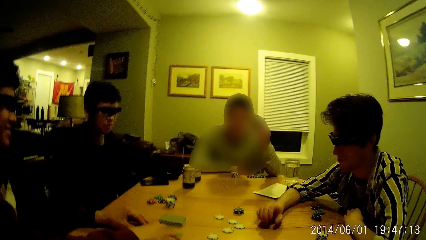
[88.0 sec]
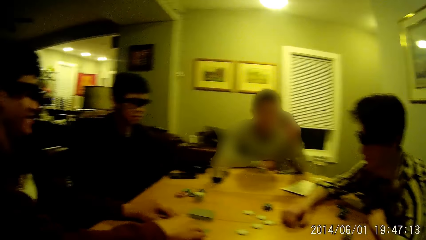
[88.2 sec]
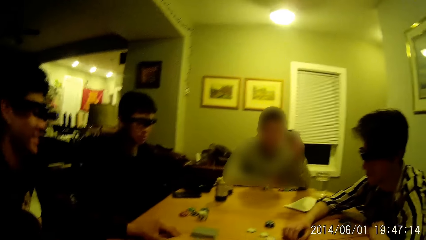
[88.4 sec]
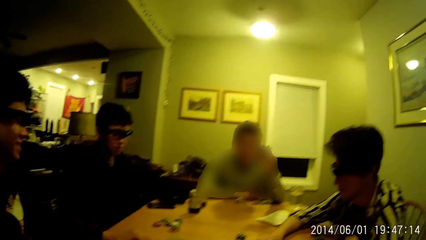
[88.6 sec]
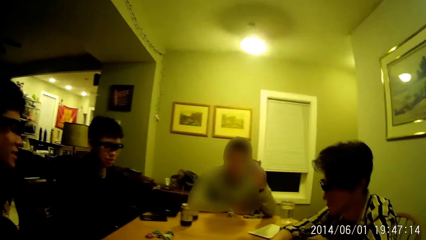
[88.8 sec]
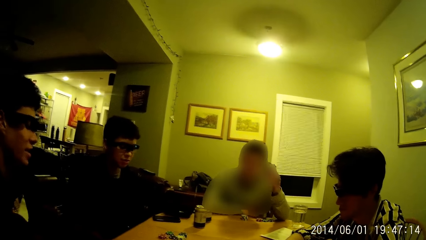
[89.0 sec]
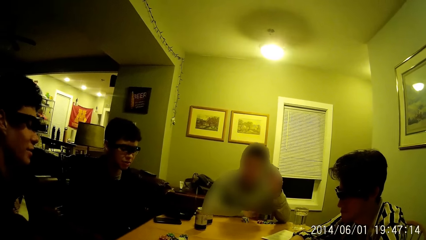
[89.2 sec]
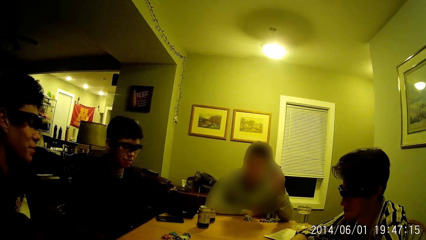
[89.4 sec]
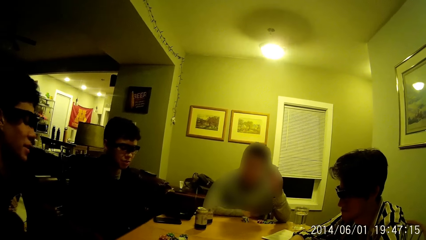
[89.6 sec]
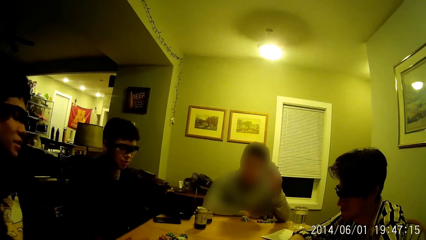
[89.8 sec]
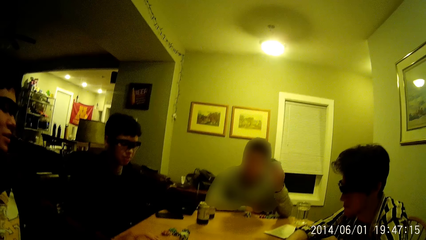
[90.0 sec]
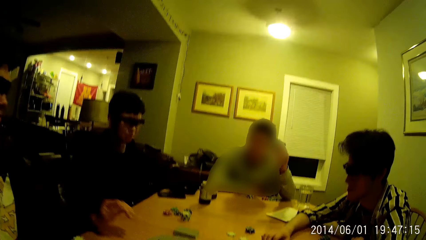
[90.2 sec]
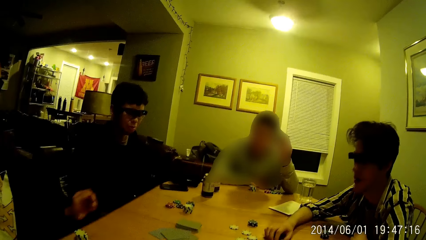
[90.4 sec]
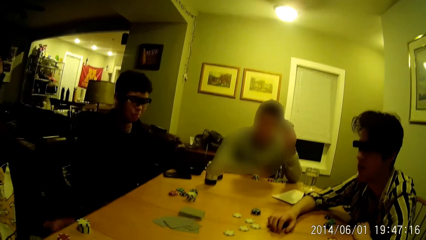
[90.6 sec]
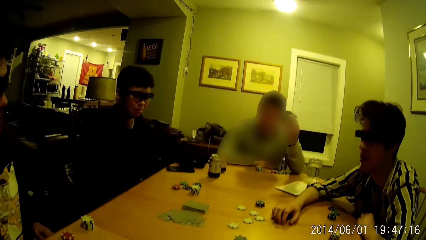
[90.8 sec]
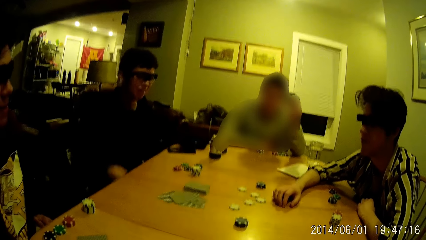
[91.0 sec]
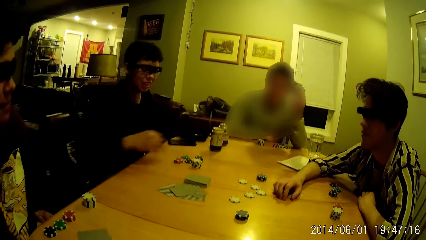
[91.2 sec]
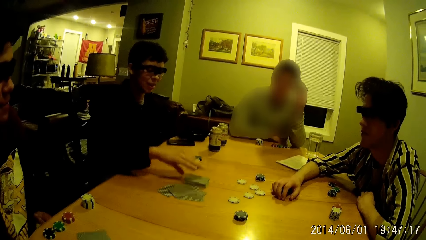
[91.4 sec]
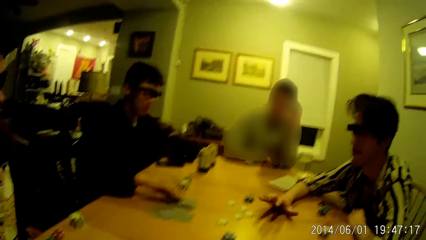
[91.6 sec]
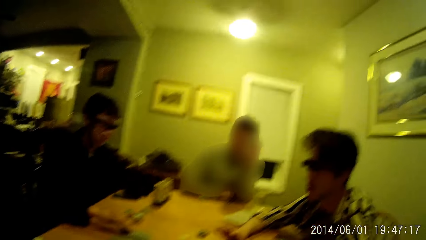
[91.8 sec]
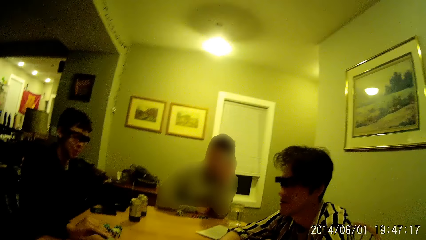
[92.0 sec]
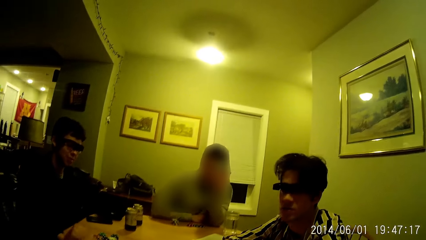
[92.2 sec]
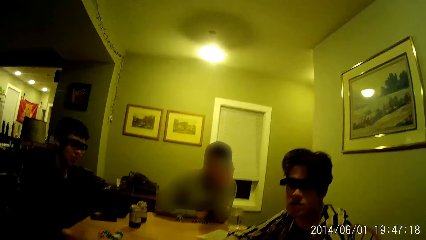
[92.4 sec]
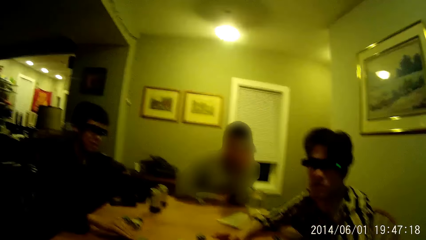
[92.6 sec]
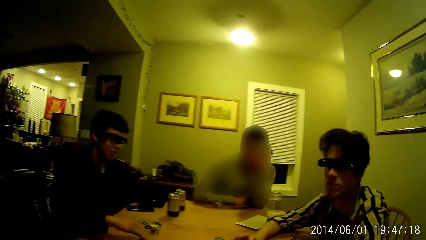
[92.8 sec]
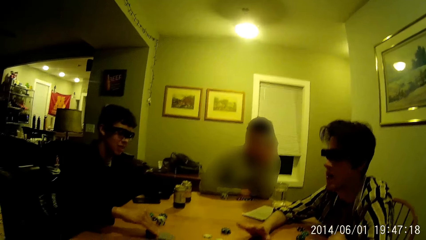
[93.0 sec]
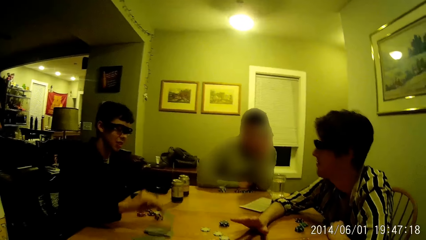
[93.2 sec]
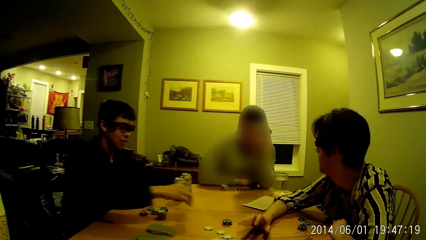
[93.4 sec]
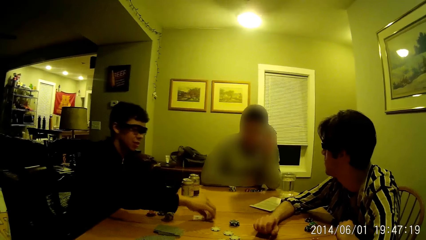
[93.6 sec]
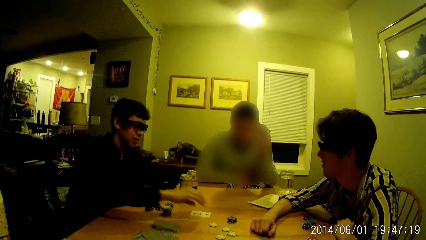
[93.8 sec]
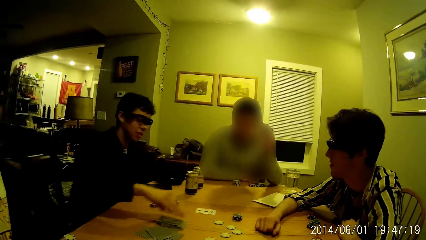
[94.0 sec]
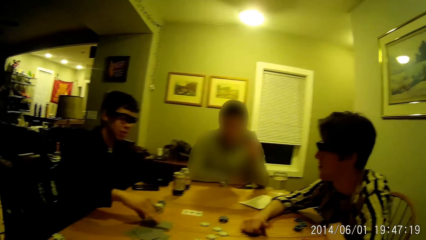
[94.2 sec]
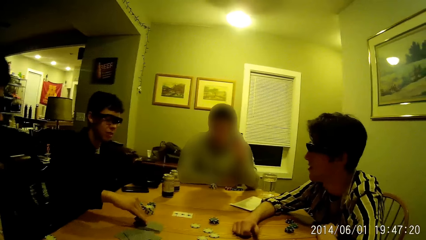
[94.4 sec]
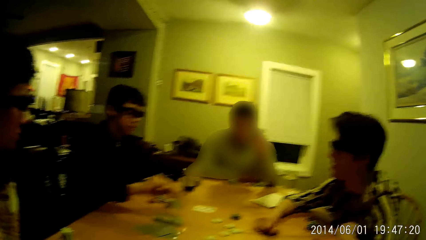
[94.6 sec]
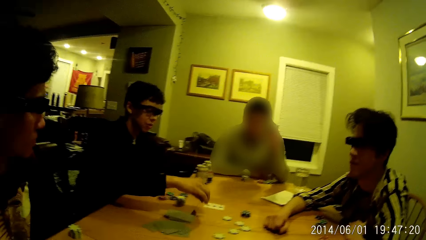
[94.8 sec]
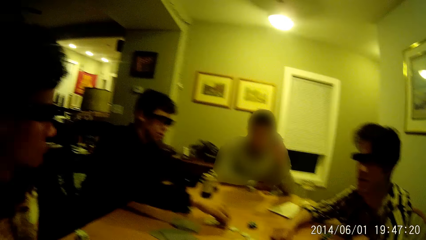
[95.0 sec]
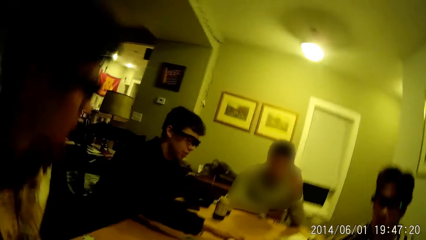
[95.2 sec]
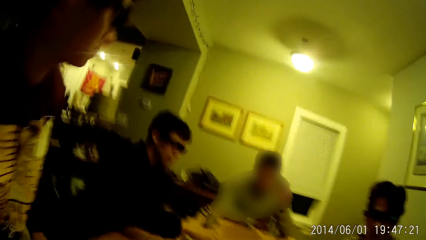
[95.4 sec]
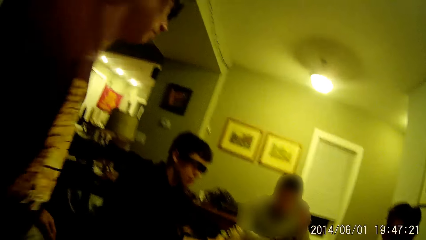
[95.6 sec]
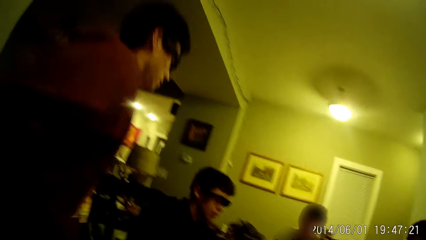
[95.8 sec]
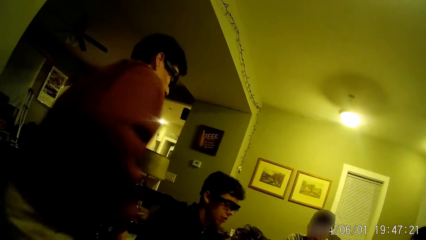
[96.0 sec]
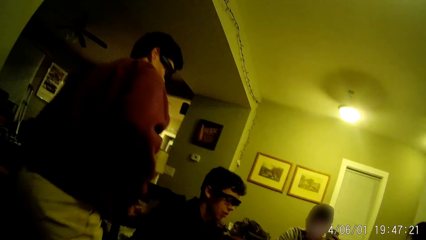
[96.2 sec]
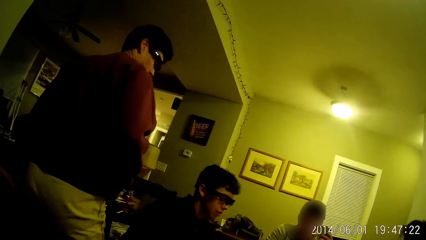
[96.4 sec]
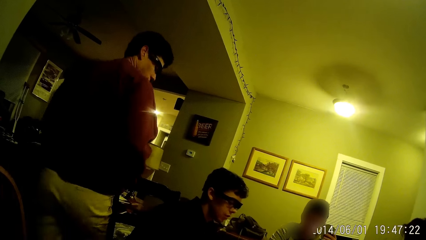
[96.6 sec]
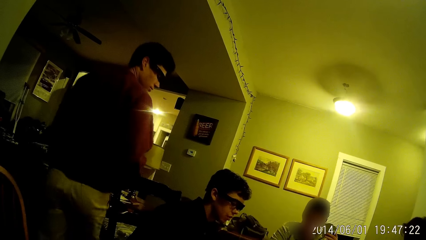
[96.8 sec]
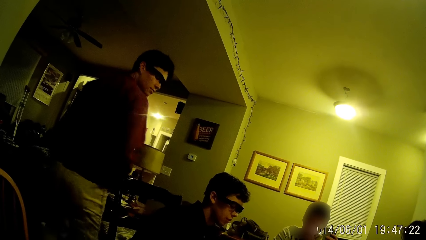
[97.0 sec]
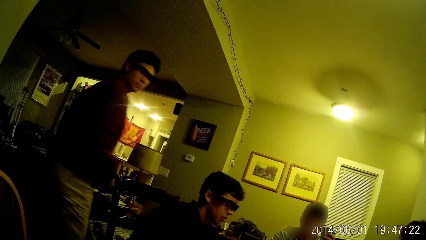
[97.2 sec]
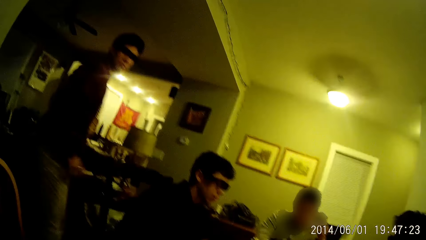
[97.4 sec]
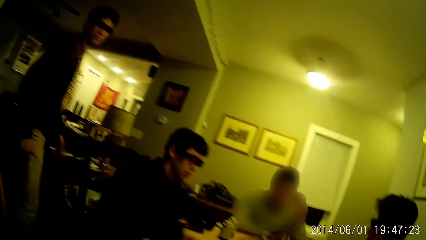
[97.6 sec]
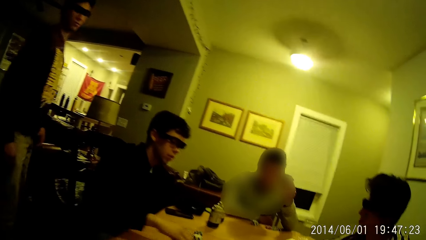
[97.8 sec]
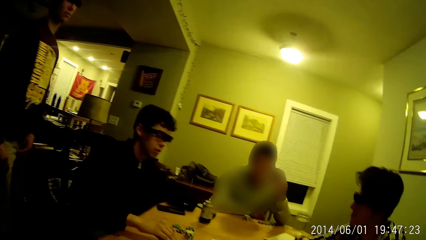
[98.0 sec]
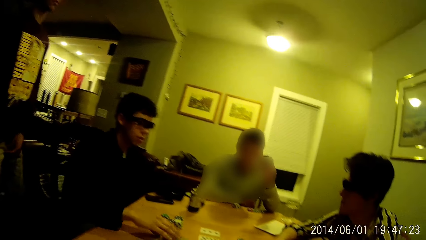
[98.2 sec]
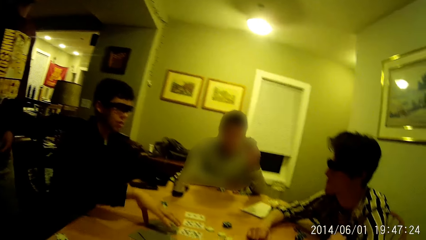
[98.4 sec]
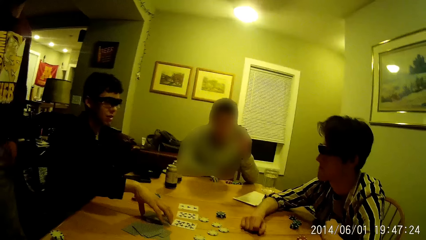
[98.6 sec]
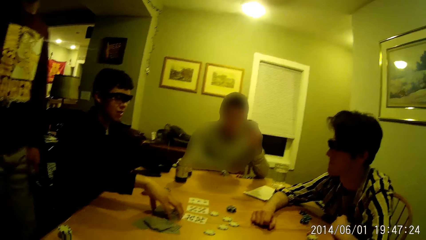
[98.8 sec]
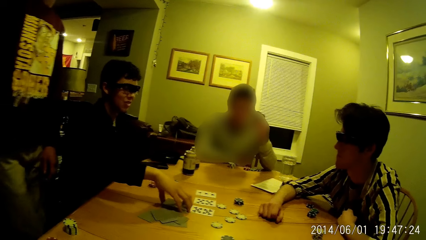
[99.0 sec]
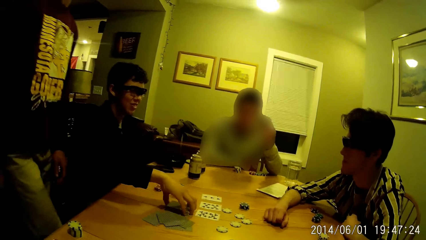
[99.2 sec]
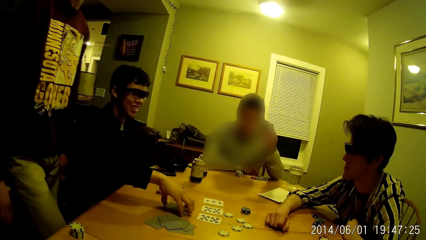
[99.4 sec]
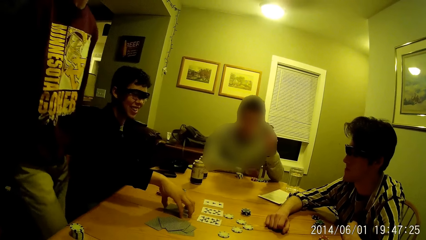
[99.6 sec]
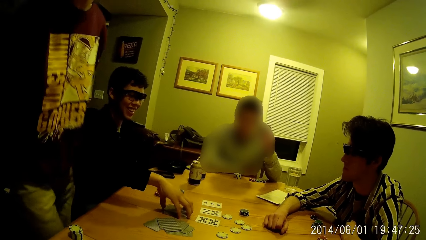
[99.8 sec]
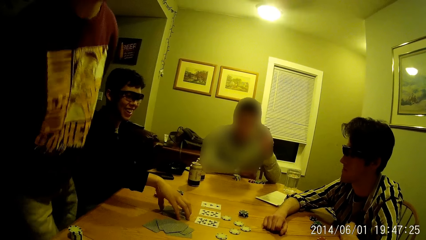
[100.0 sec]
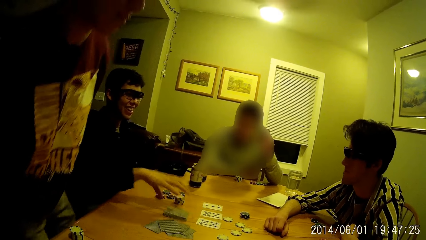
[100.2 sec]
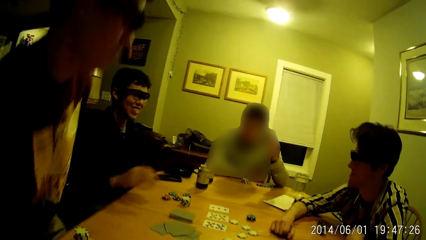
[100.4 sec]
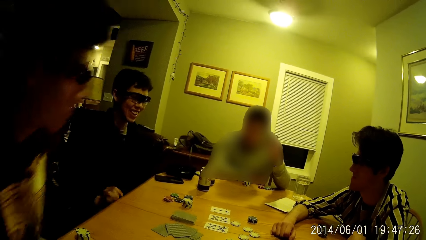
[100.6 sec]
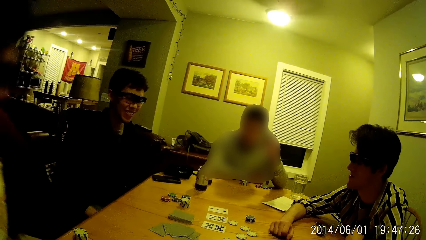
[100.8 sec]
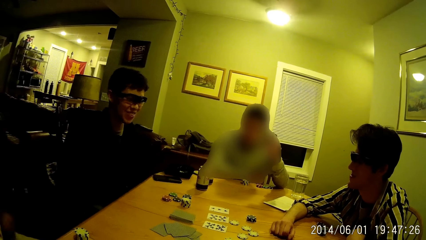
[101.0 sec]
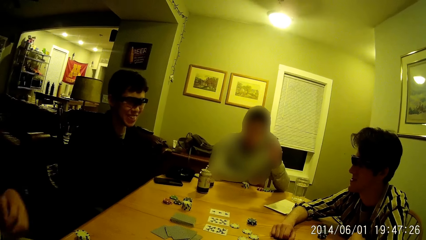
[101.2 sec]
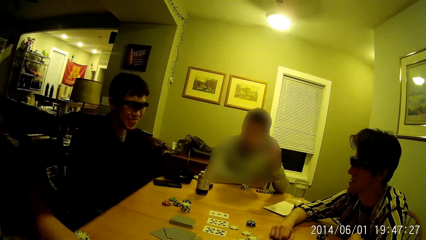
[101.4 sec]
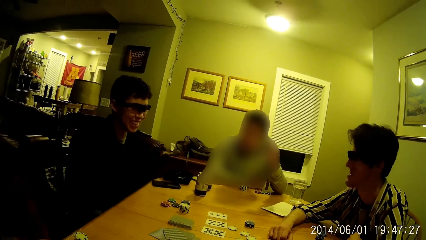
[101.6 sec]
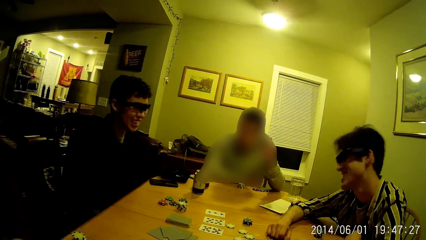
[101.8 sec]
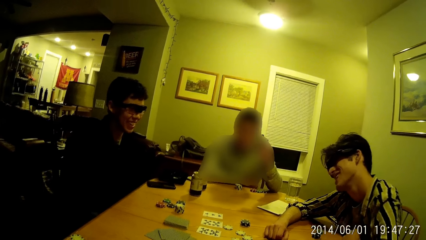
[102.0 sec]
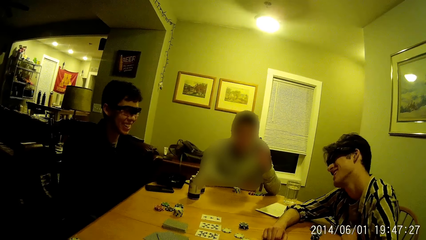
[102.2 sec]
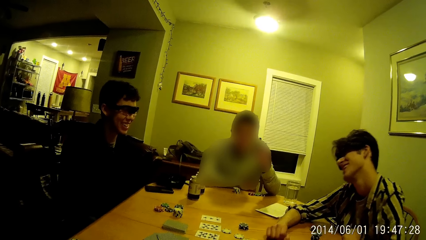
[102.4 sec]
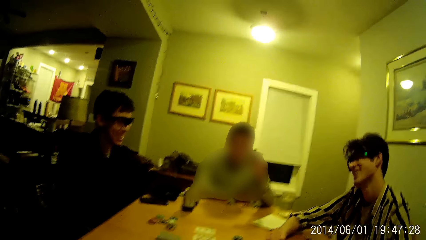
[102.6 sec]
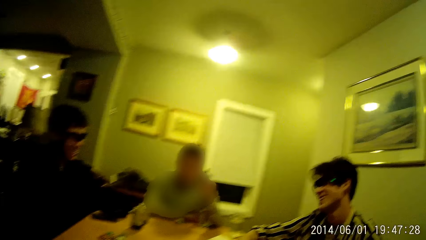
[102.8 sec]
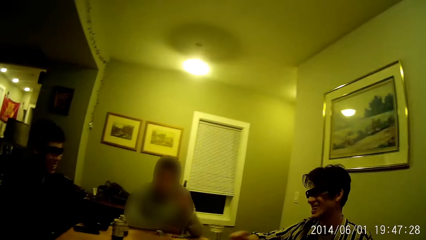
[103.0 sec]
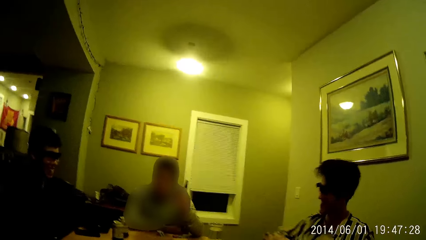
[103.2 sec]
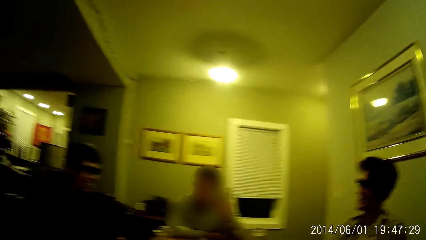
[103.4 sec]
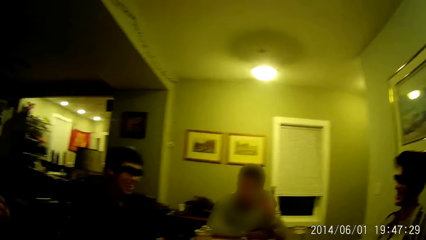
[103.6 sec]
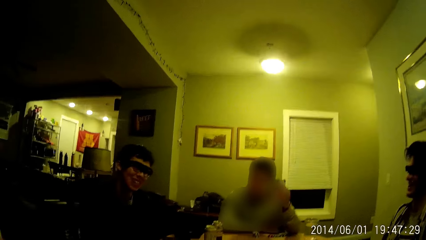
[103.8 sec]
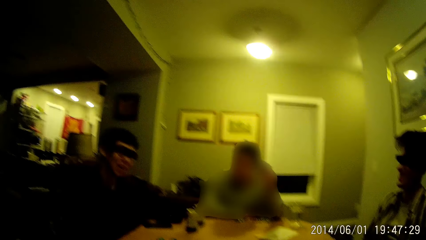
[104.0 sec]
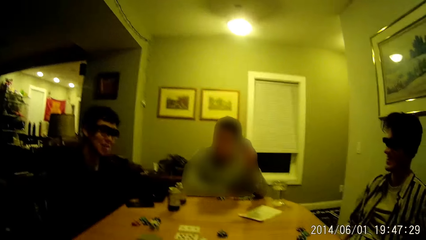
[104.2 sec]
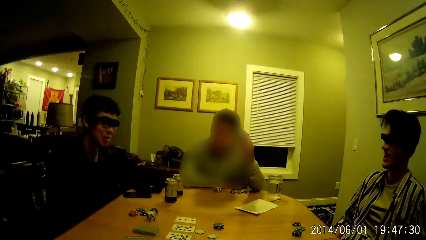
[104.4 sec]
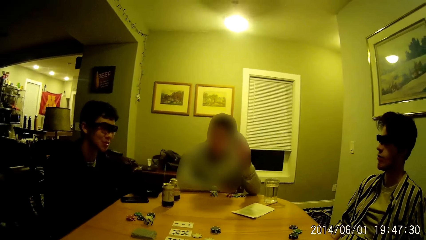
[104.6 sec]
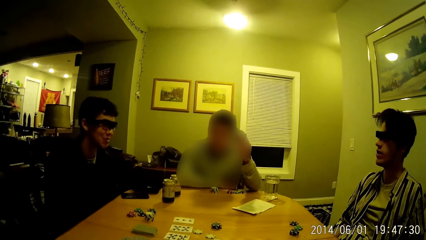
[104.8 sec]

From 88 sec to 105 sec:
A man taps on the table with his right hand. Another man removes his left hand from the cards on the table. A third man picks up a card from the deck of cards on the table with his right hand. The third man flips the card in his right hand on the table. The third man picks up a card from the deck of cards on the table with his right hand. The third man flips the card in his right hand on the table. The second man stands from a chair by the table, steps away from the table, and walks back to the table. The third man moves the deck of cards with his right hand. The second man sits on the chair by the table. The first man removes his right hand from the table.
